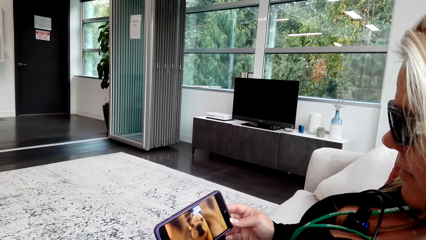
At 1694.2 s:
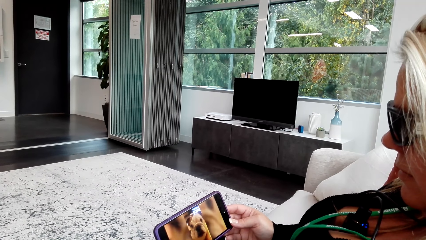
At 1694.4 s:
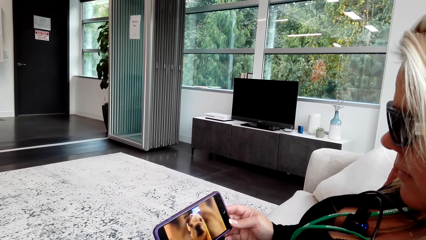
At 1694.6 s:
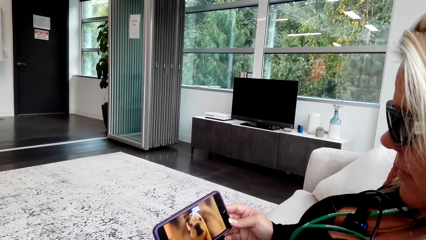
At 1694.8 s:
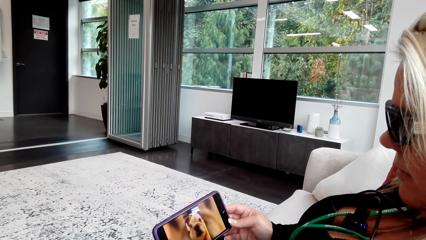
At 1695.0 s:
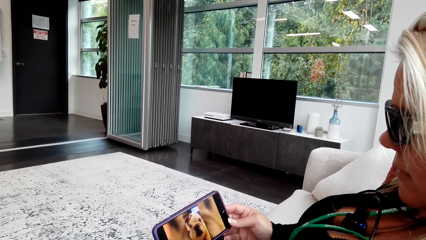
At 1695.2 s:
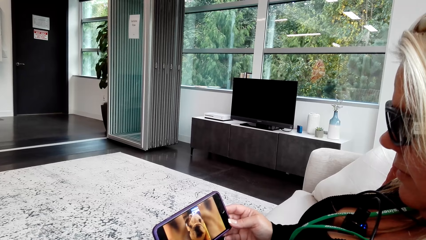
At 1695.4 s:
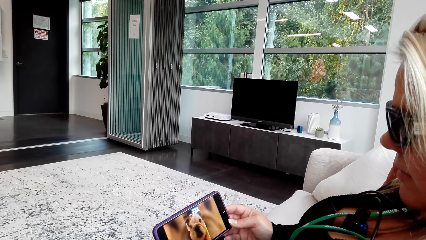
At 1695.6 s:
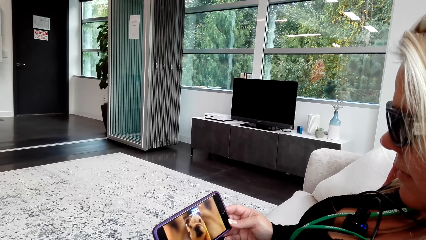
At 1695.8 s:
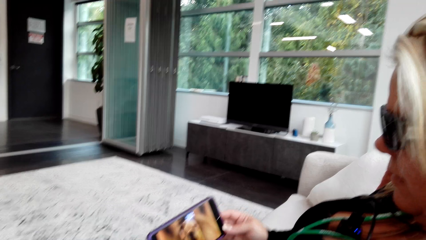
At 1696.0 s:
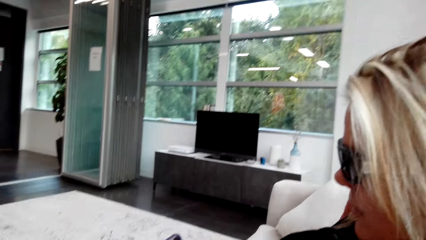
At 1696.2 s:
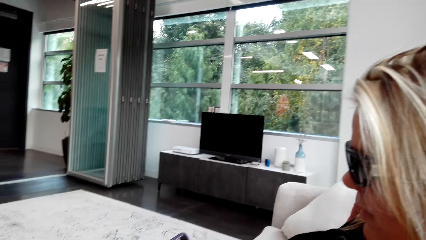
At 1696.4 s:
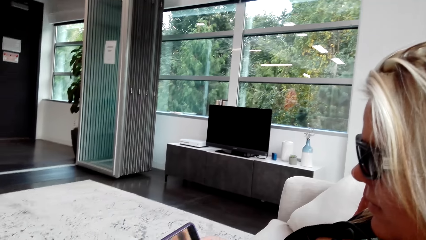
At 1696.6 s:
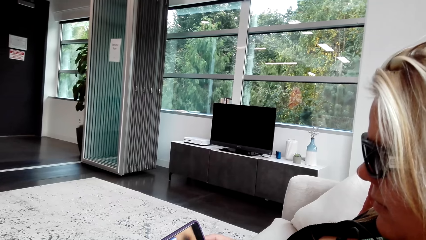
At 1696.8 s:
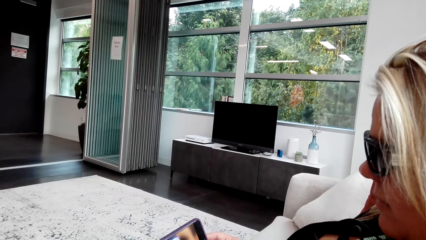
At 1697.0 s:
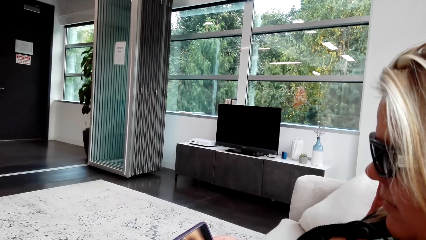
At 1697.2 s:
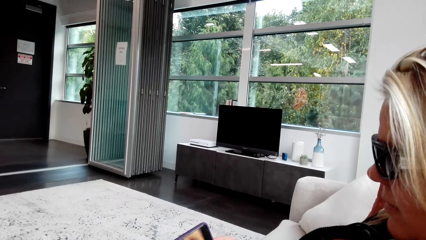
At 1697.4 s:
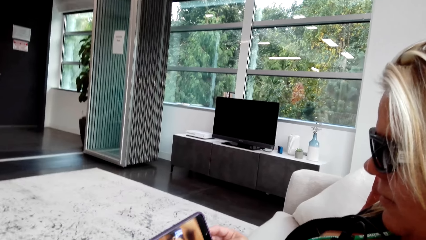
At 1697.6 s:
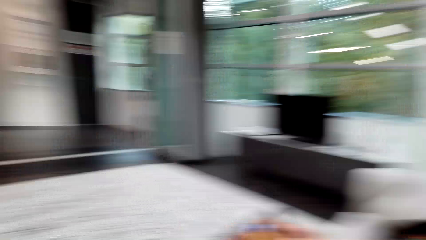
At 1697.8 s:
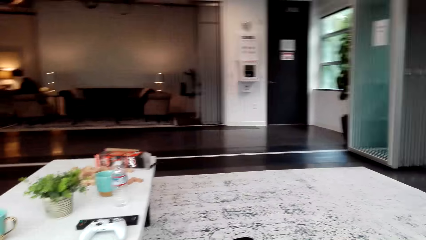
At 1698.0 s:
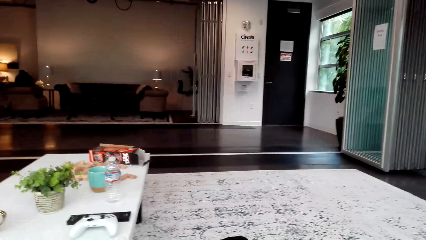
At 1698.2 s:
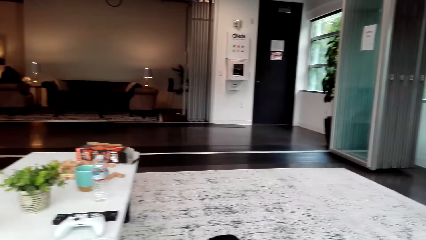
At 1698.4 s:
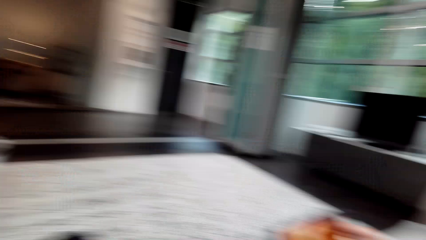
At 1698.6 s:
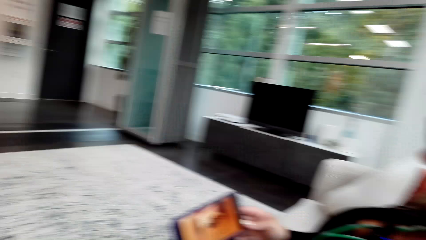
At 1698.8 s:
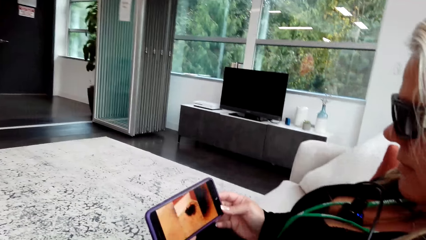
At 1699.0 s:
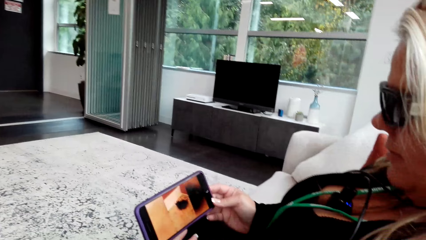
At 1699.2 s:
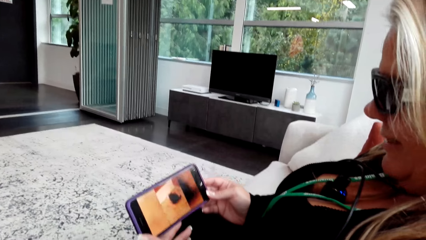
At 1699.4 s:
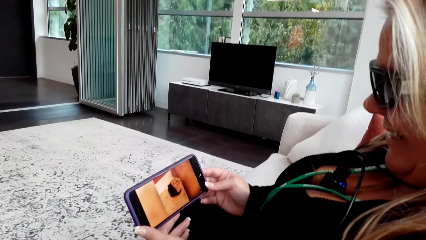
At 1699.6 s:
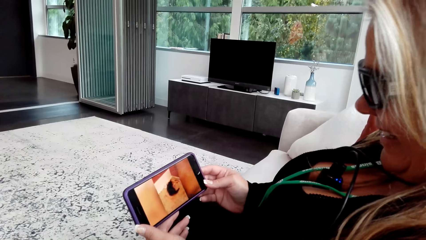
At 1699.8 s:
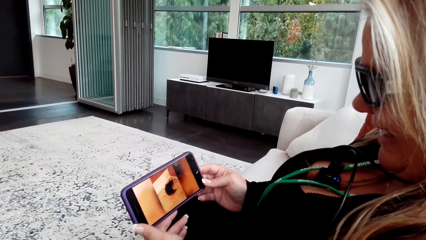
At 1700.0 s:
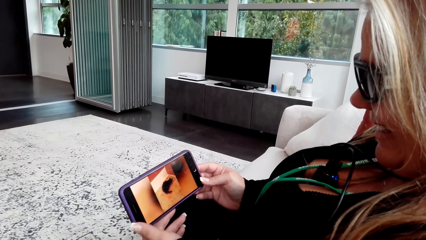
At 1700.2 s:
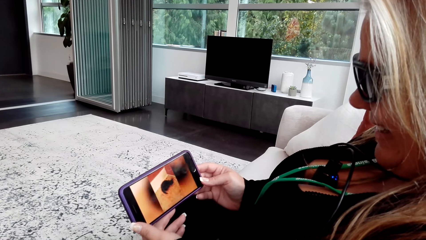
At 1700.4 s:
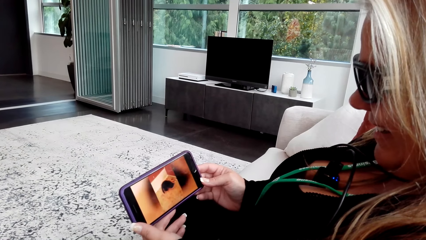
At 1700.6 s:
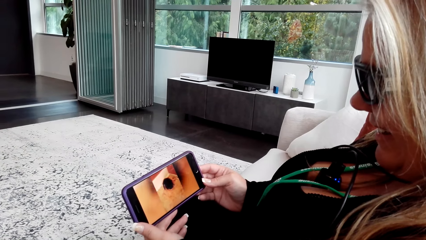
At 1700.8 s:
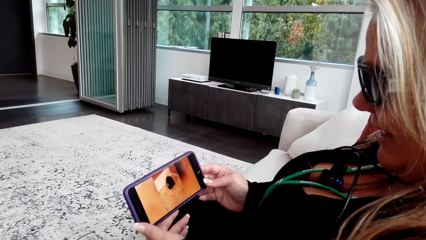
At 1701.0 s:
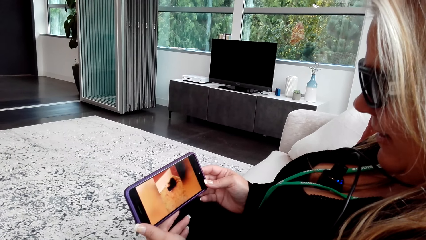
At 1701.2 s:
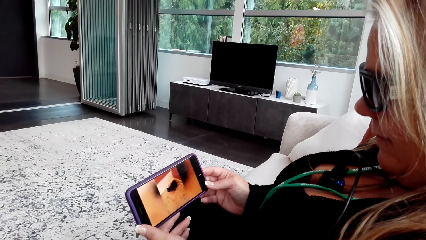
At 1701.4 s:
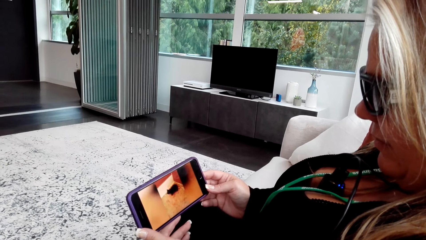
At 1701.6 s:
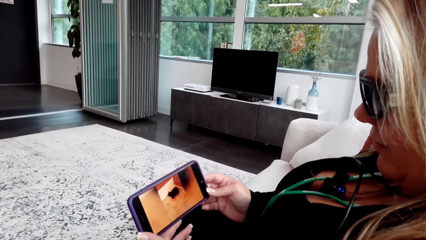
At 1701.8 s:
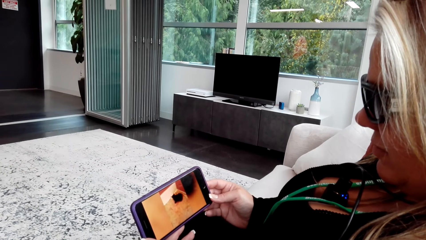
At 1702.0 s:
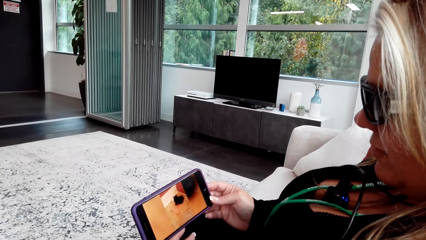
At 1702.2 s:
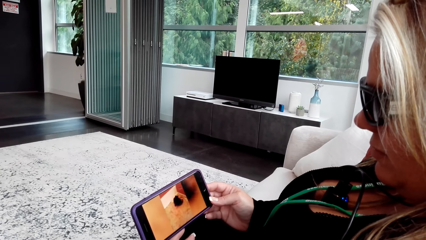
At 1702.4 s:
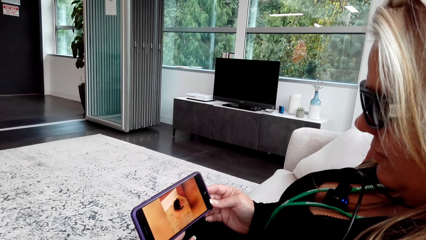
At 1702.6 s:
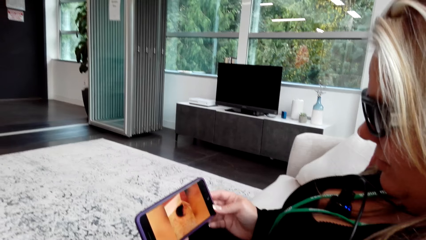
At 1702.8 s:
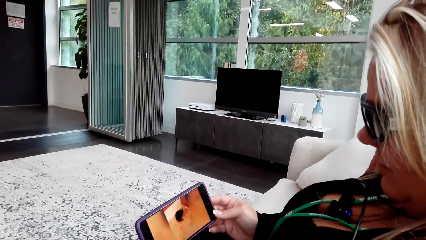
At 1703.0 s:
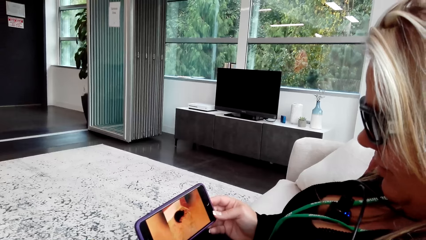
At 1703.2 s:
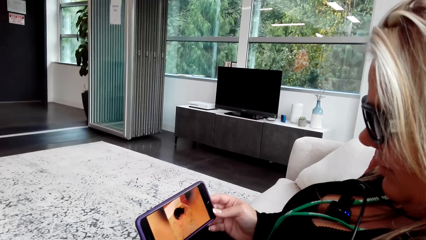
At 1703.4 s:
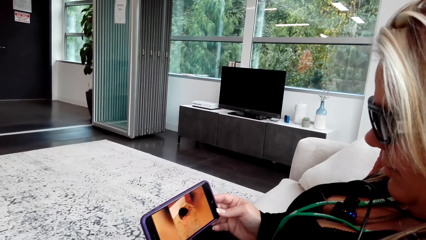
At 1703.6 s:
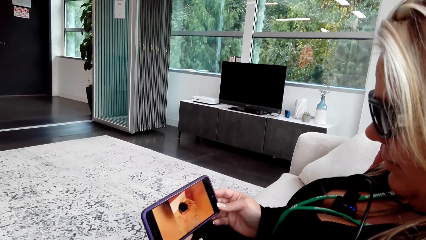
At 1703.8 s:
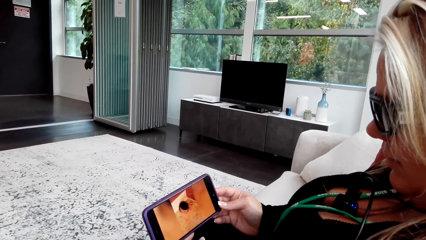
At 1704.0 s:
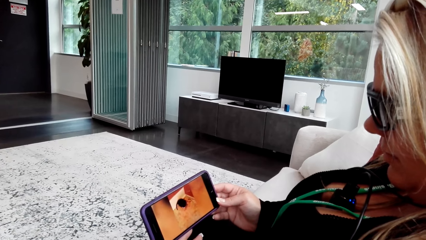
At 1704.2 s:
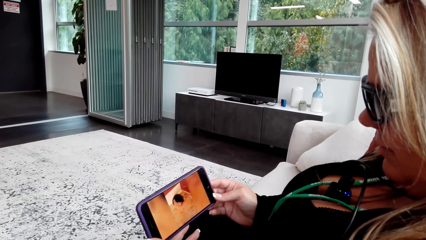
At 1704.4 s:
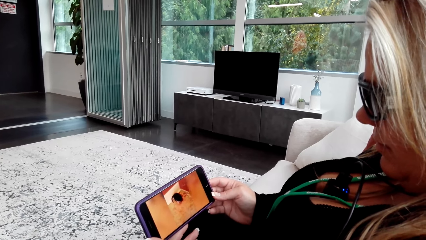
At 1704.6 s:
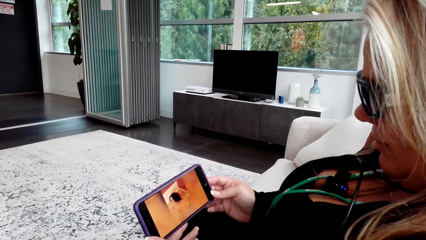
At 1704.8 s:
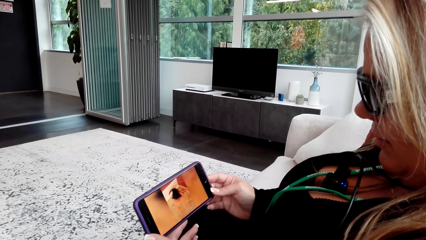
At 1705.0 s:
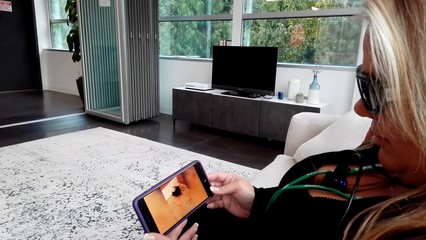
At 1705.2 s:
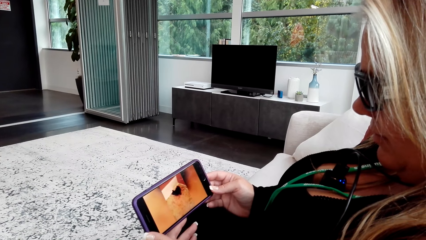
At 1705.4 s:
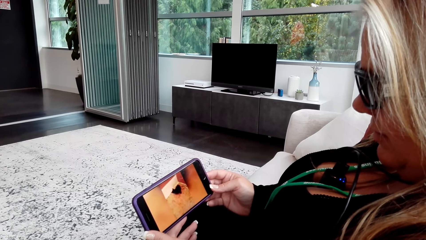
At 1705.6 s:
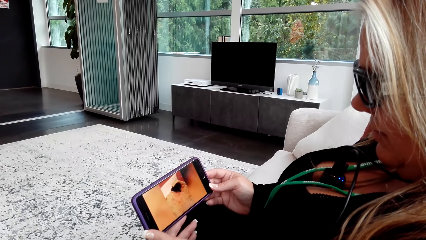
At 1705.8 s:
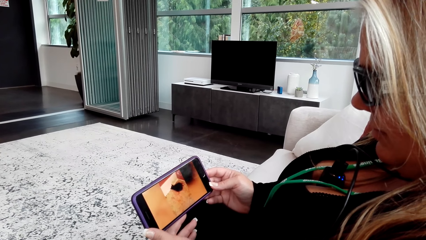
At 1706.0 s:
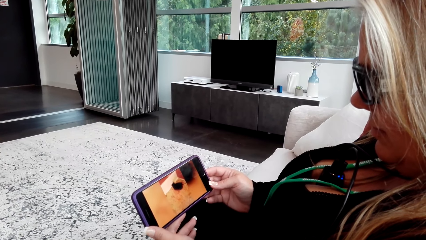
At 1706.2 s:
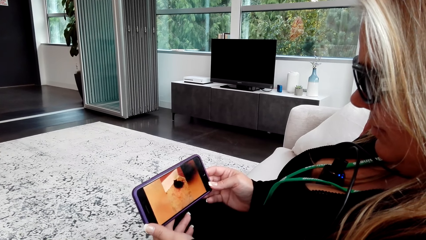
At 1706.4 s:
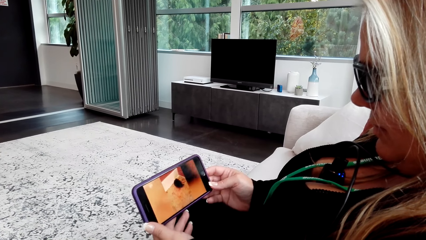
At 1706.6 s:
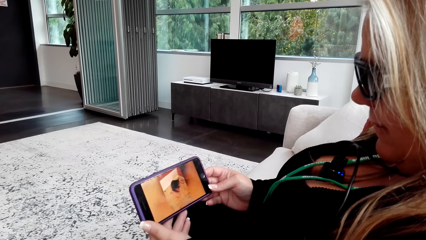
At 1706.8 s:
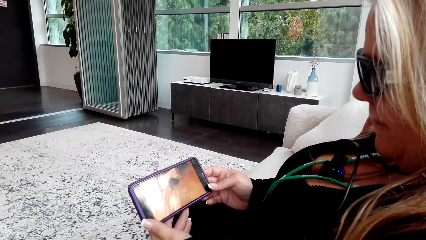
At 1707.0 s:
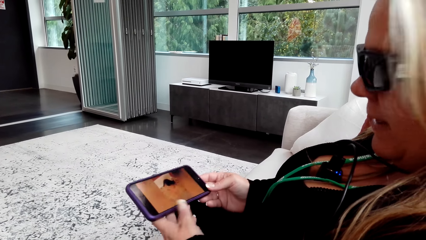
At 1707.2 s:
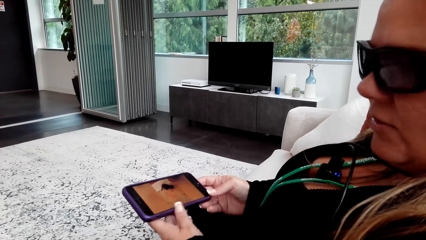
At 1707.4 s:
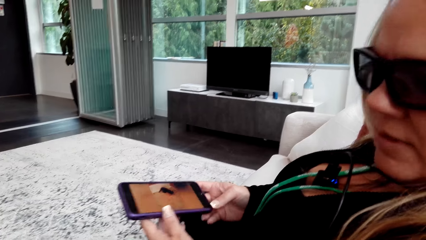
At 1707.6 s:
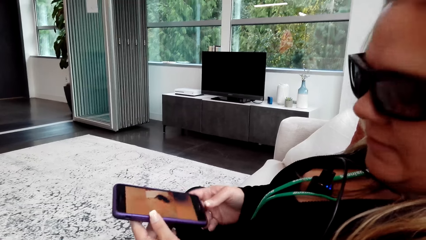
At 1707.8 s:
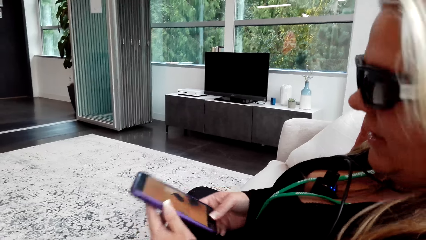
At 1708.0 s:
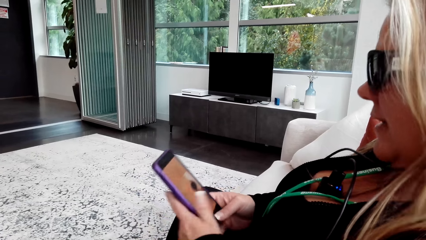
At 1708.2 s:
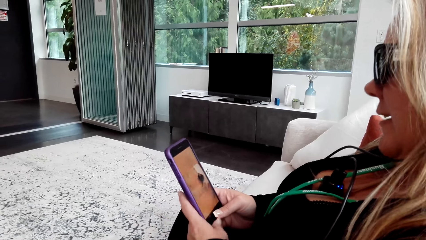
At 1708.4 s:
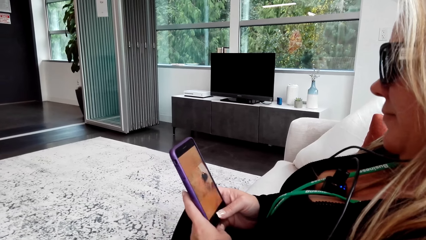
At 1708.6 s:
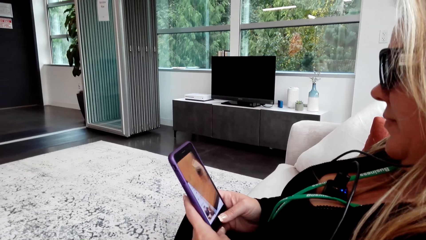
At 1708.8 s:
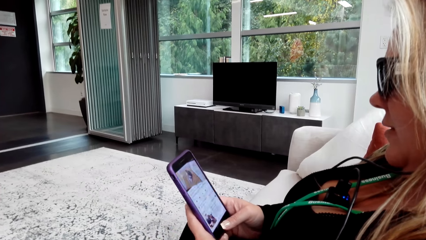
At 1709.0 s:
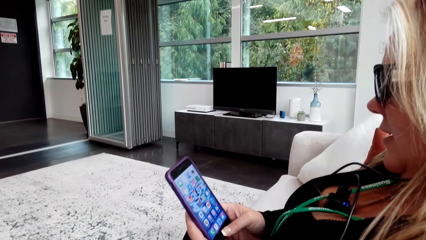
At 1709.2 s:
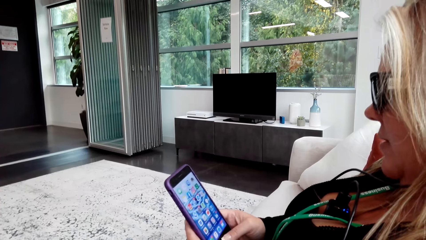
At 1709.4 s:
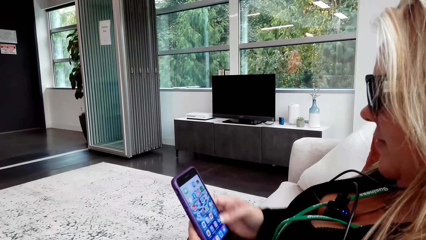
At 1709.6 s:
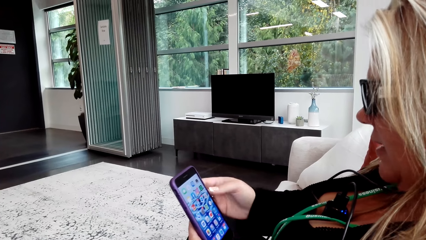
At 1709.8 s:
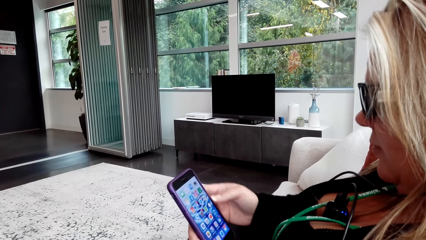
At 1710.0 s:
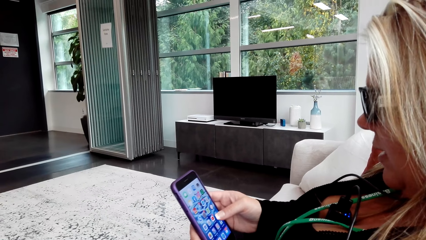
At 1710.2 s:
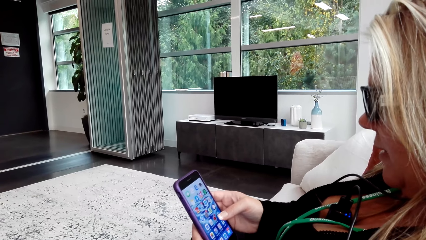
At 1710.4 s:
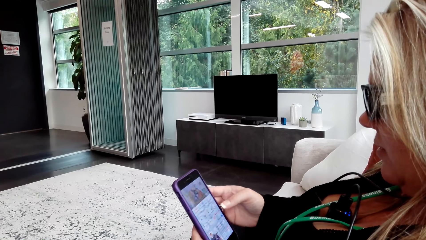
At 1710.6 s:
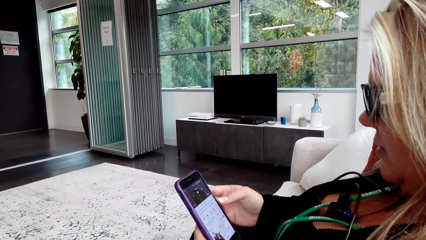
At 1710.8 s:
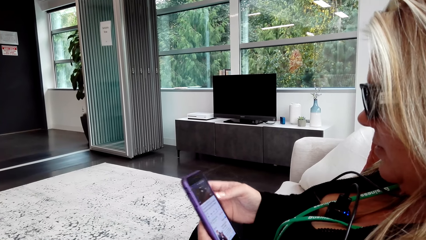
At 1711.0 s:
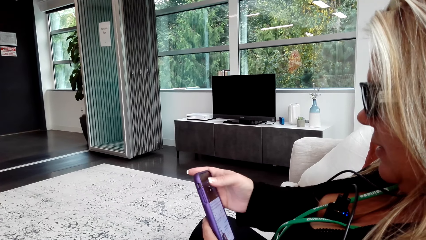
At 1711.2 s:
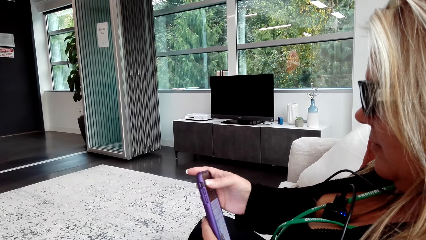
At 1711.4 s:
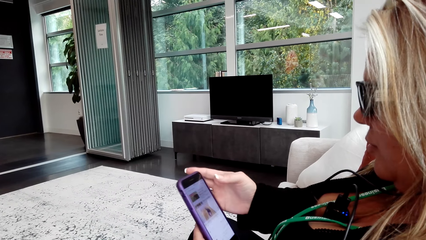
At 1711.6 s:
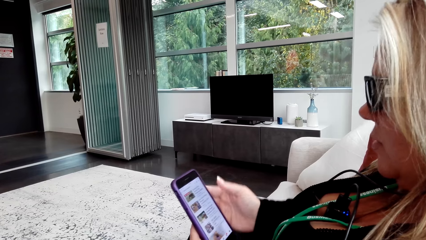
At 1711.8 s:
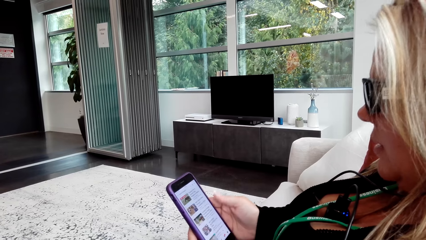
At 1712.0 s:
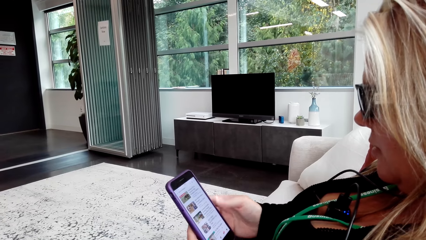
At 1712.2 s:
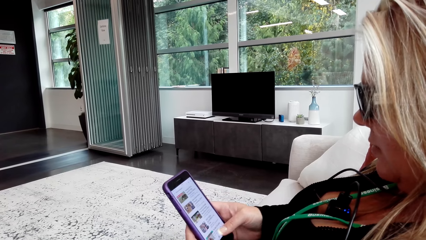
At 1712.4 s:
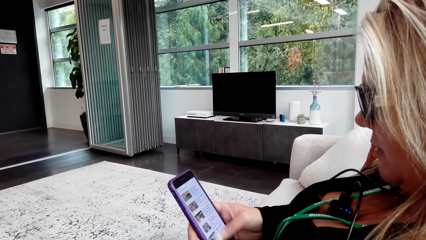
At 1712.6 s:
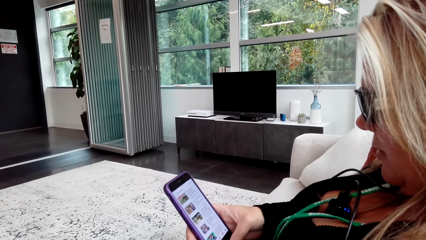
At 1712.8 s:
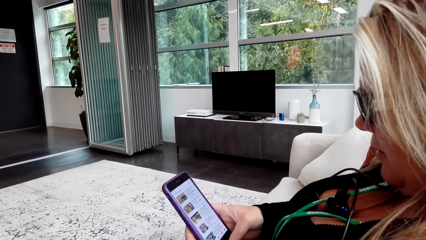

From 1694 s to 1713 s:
The camera wearer talks to a woman. They stare around in the room. The woman watches a video on the phone. The camera wearer watches the video on the woman's phone. The woman talks to the camera wearer, turns round the phone and uses the phone. The camera wearer converses with the woman.
